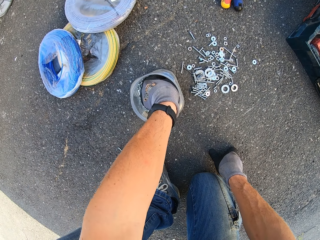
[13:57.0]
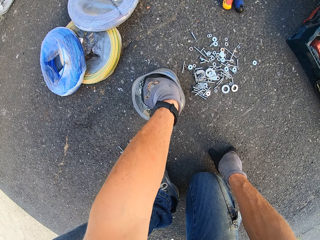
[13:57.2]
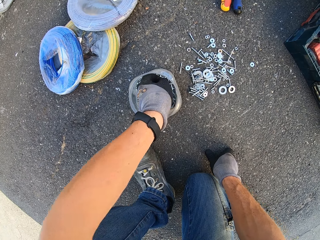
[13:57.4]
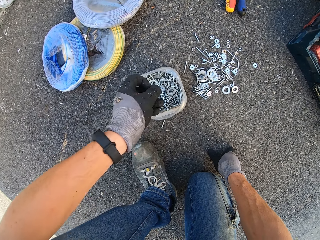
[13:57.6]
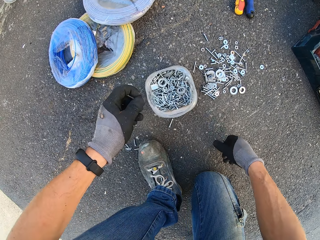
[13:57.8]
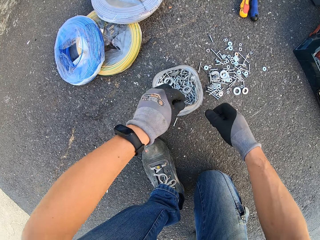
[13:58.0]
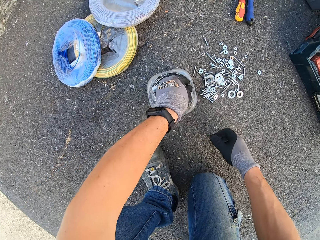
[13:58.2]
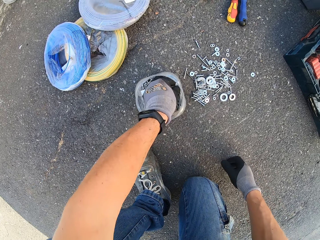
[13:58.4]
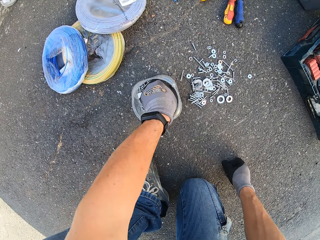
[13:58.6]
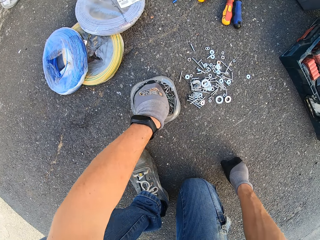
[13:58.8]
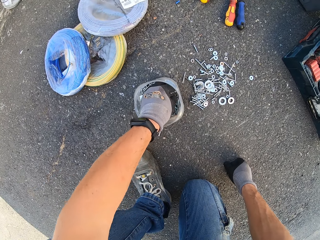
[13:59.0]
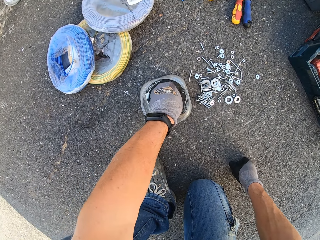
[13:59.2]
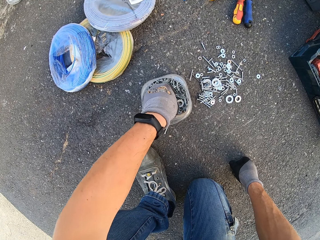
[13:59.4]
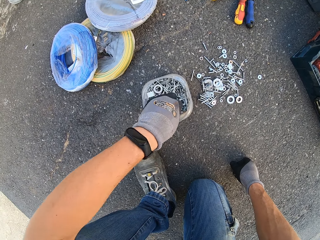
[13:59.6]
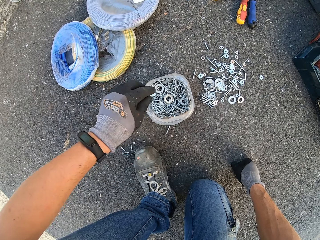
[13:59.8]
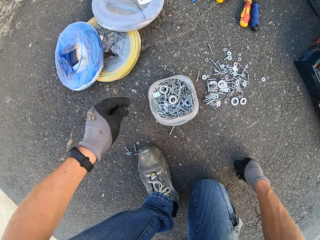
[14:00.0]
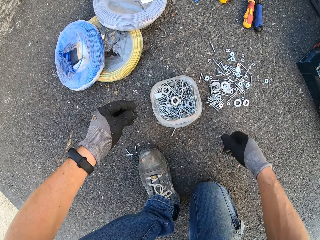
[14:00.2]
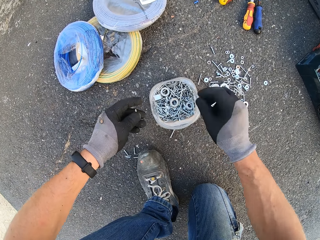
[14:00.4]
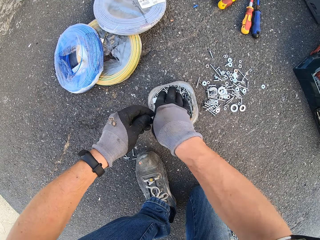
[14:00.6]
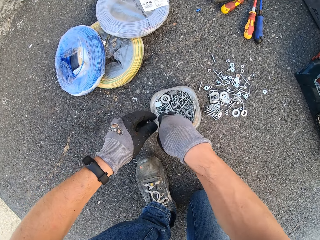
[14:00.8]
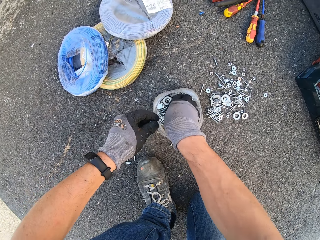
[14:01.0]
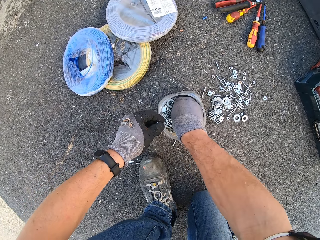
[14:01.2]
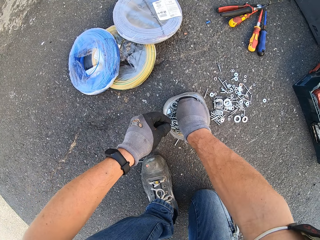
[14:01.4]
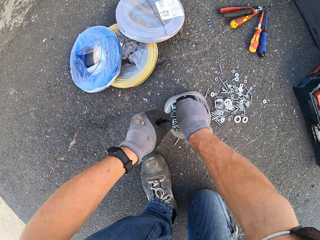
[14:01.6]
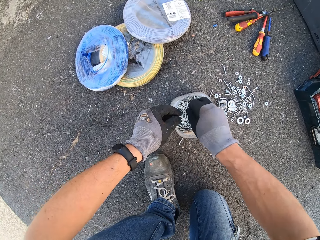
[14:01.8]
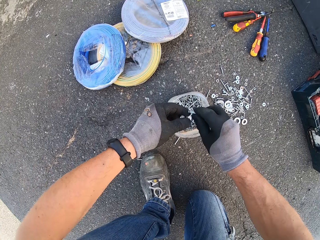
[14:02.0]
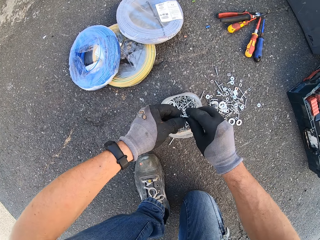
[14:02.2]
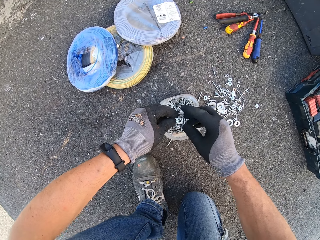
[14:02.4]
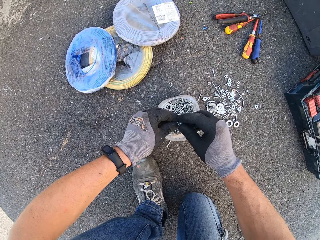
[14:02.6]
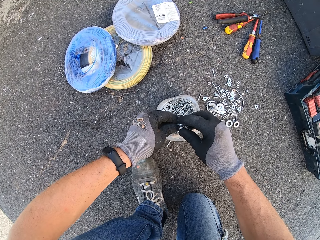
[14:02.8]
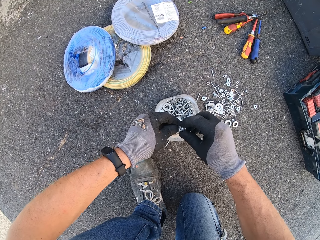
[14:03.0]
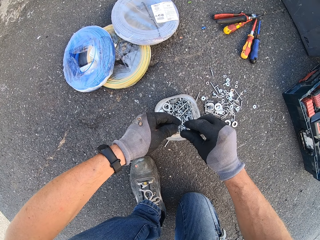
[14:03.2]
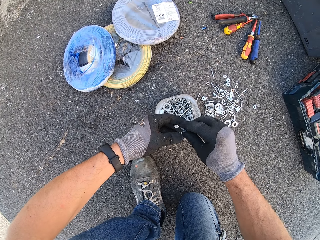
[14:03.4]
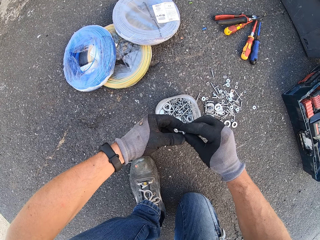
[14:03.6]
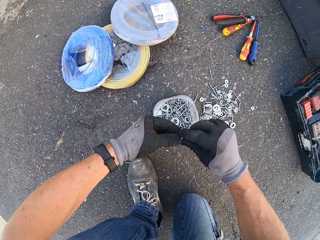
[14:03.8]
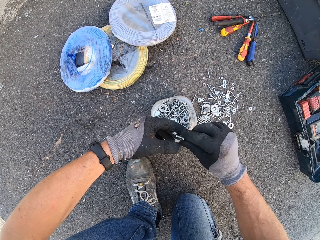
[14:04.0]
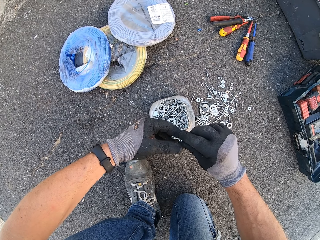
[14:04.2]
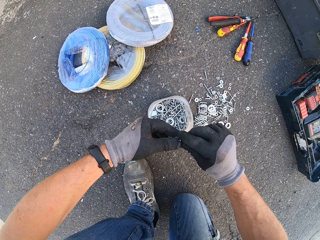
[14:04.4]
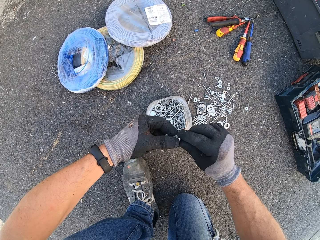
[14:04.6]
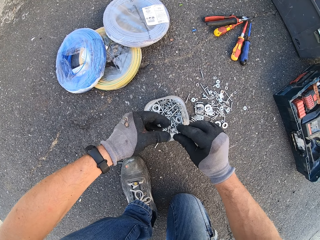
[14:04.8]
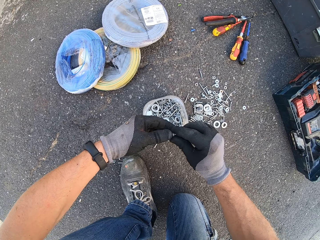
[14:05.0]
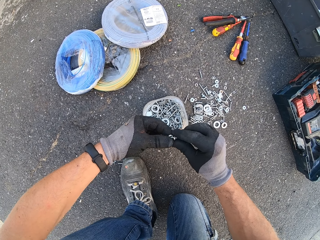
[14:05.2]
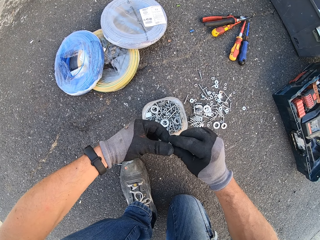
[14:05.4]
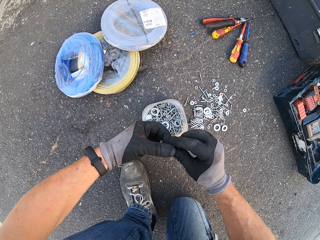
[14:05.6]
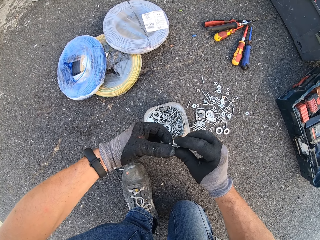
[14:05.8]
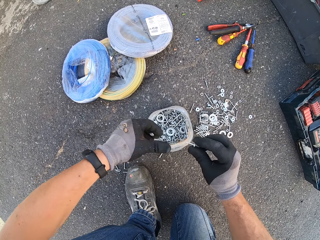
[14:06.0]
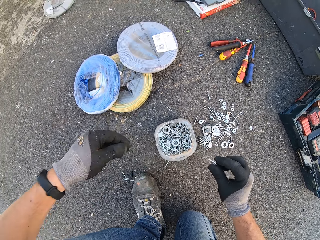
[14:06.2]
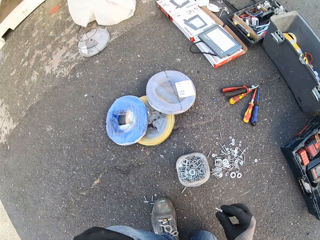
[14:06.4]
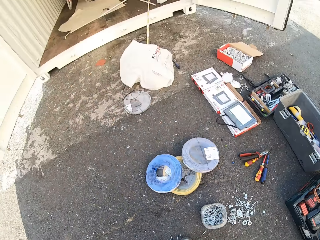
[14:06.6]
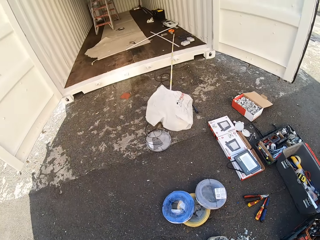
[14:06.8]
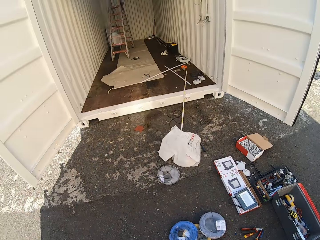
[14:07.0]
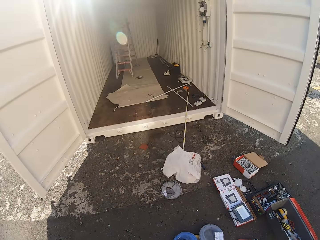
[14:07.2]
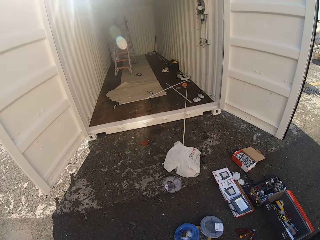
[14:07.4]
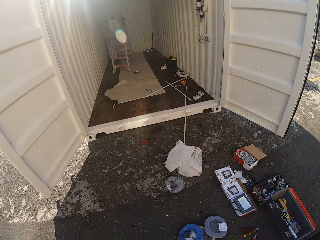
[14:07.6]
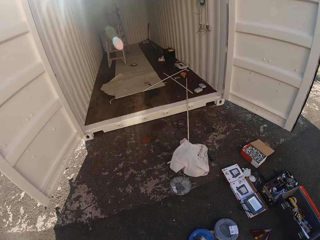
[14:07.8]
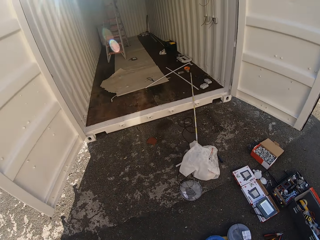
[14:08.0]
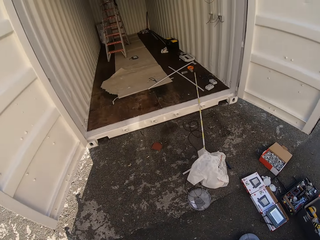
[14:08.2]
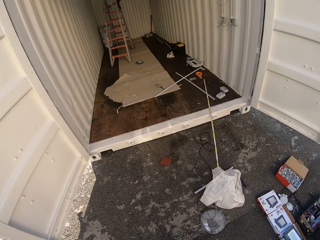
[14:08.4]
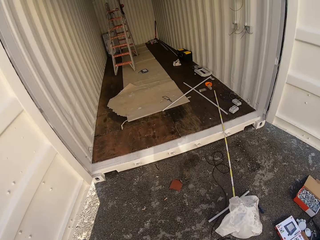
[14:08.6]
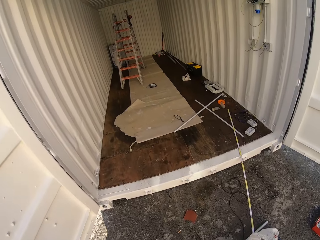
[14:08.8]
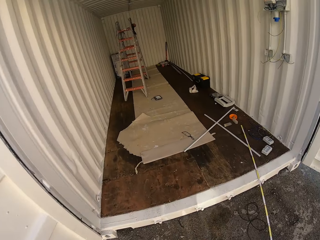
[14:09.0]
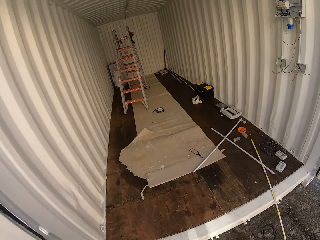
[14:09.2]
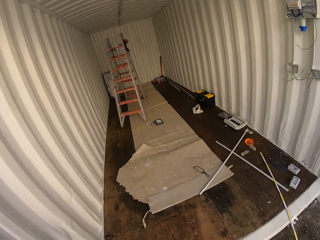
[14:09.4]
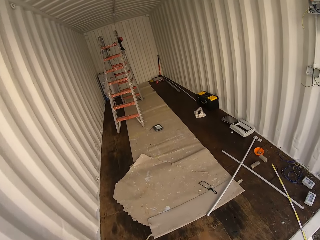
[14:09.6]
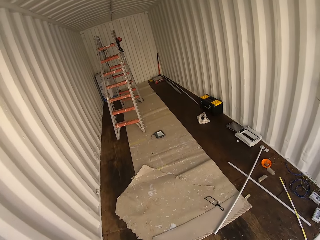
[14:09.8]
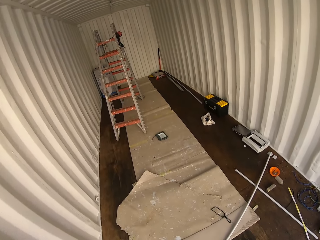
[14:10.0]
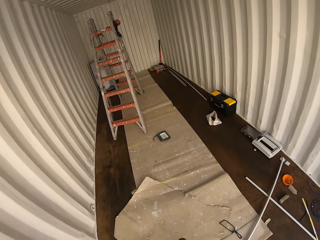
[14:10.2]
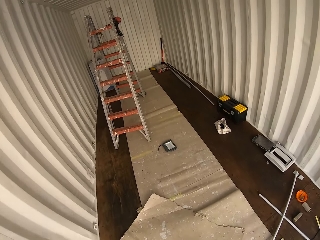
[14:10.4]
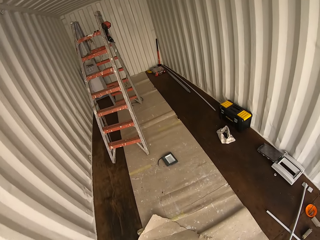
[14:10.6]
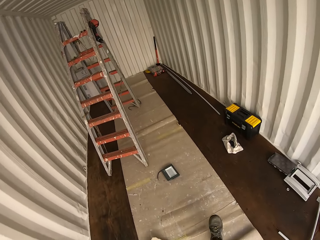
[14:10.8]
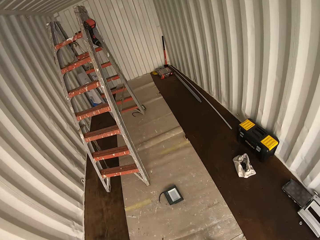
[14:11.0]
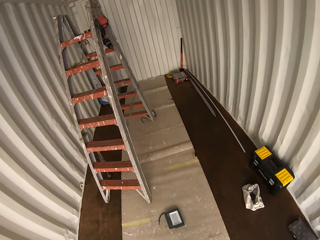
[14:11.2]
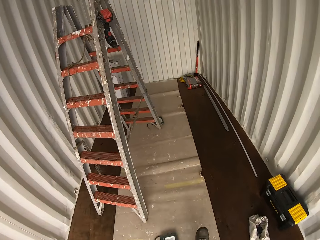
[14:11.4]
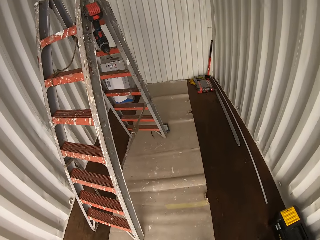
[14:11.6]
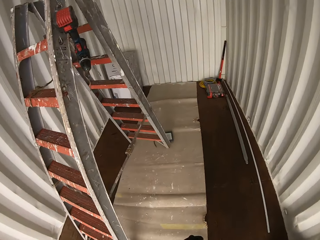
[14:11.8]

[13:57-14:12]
The camera wearer grabs a screw. They grab another screw. They check the screws in hand. They hold the screws. They remove a washer from the screw. They stand up and walk inside the Conex box.

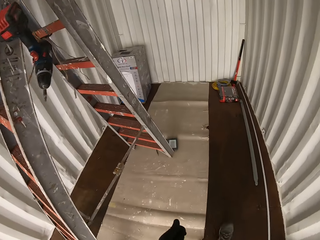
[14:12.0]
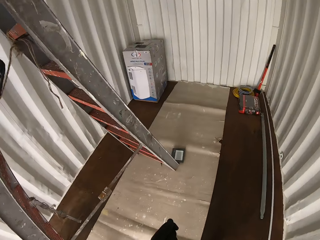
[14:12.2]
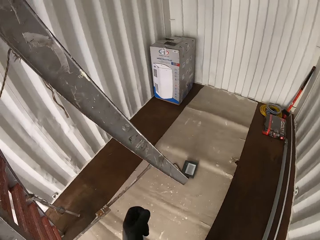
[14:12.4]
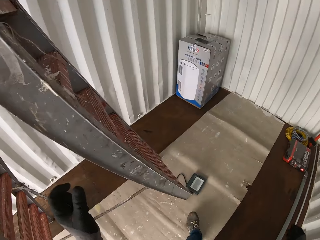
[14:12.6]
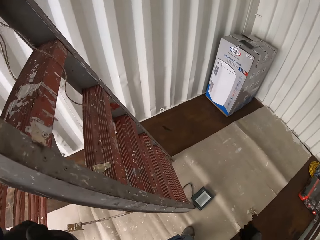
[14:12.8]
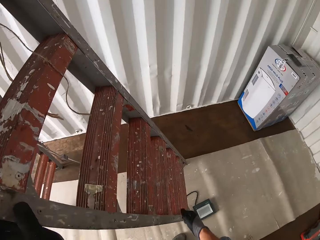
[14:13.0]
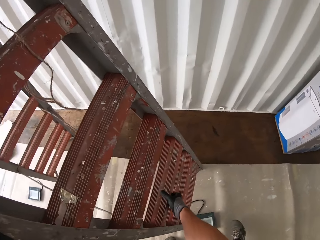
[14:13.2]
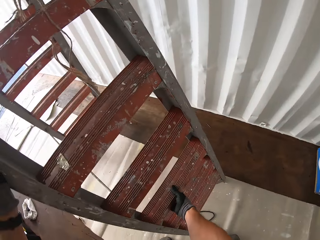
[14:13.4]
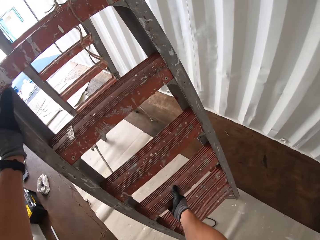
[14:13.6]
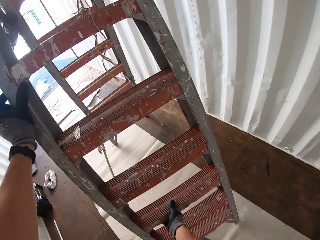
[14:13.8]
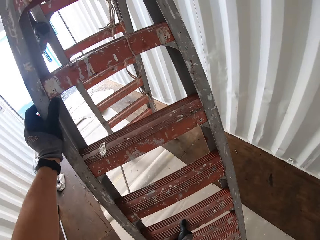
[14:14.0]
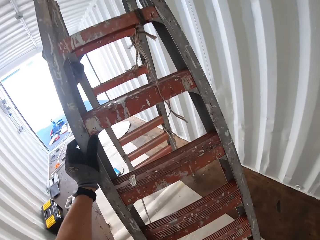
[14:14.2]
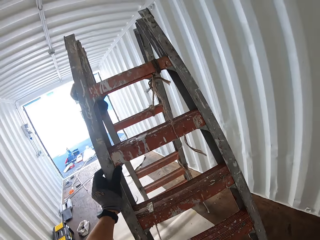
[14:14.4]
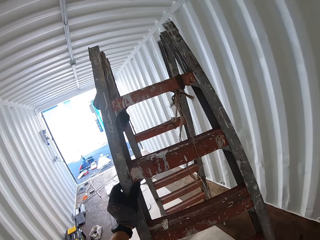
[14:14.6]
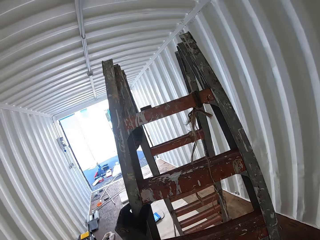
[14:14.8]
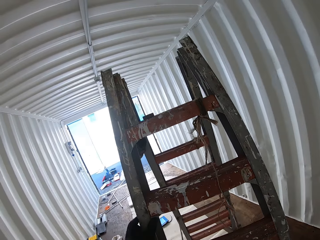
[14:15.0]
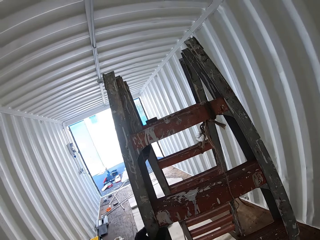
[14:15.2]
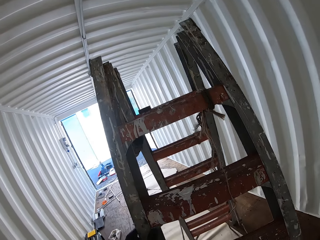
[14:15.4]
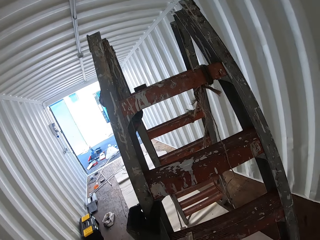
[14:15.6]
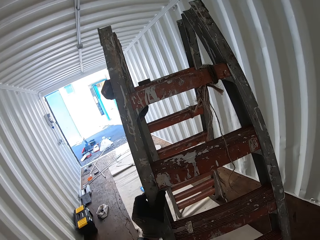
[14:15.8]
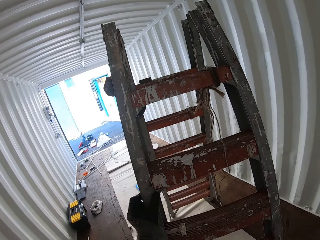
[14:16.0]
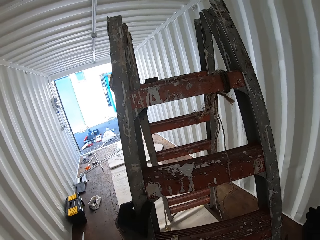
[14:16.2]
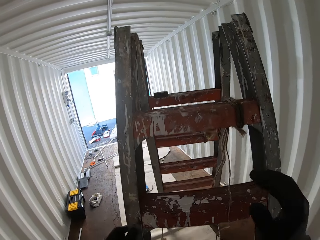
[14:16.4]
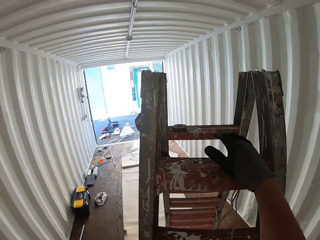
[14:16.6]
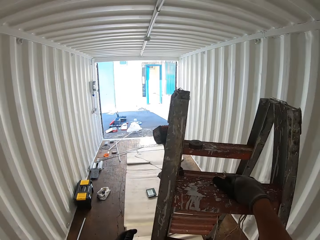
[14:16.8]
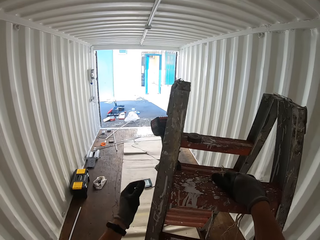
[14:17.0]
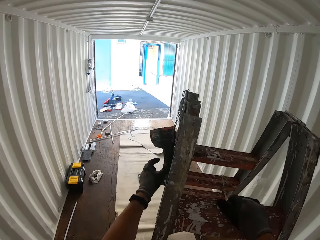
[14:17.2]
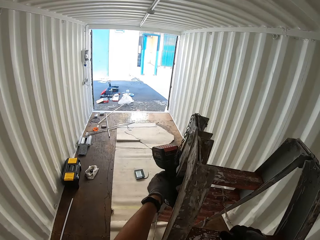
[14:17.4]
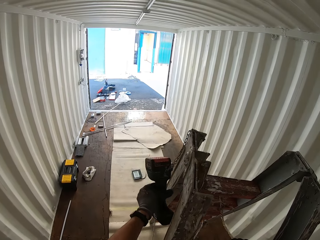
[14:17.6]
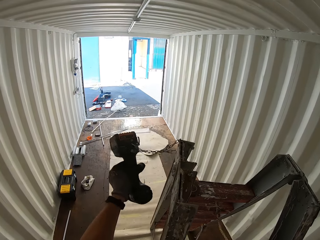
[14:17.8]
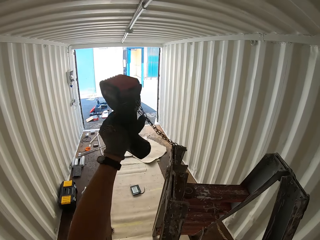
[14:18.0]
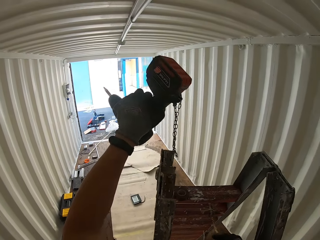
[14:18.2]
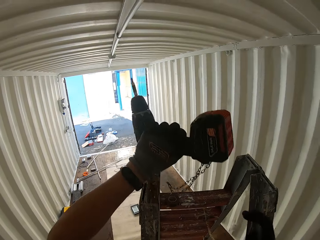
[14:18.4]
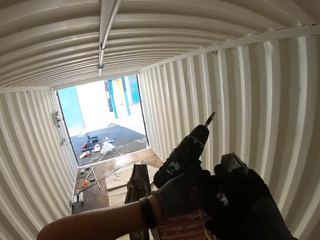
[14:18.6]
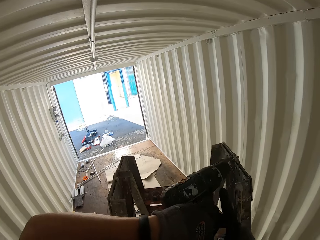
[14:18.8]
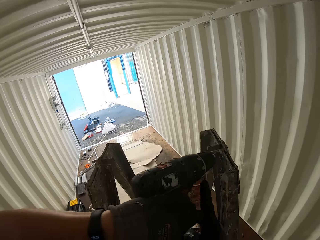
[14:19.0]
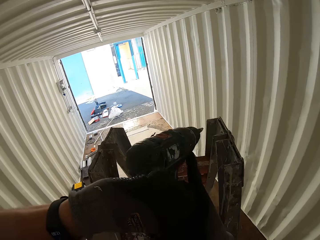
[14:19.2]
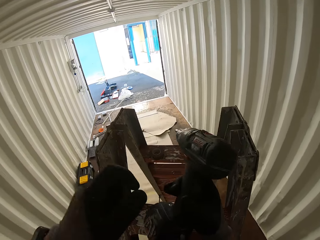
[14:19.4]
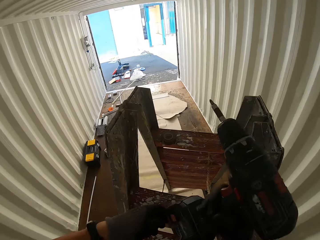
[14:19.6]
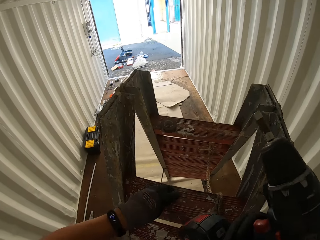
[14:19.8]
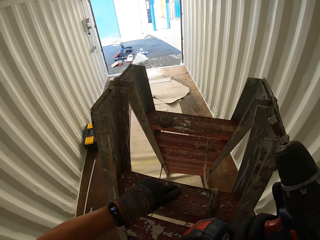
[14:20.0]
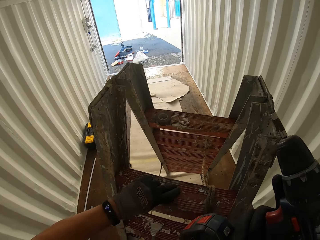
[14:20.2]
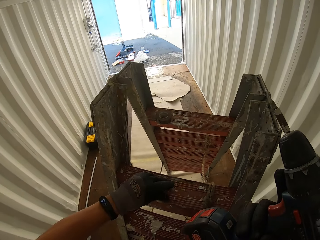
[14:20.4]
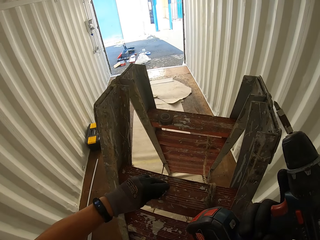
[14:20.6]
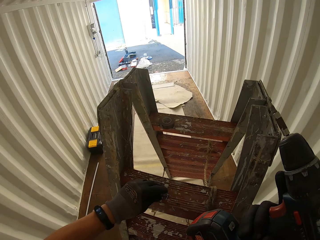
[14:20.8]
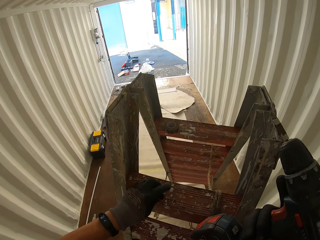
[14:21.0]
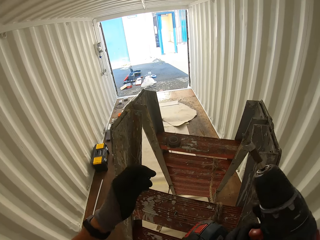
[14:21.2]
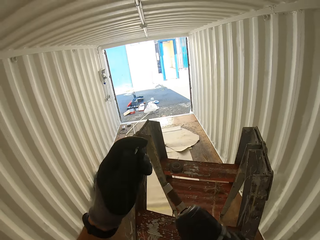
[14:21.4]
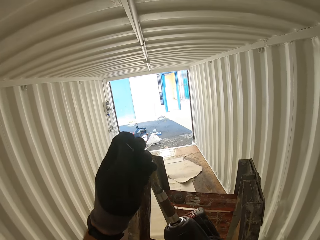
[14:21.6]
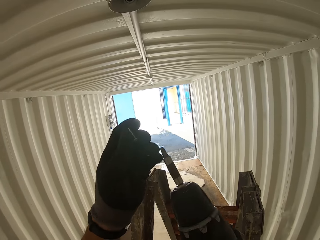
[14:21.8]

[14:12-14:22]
The camera wearer adjusts the ladder. They drag the ladder. They climb up the ladder. They unhang the drill from the ladder. They hold the drill. They put the screws or screwdrivers on top of the ladder.
